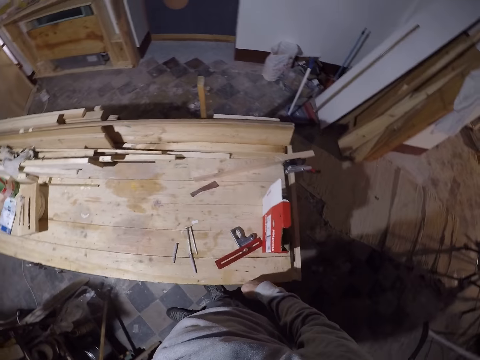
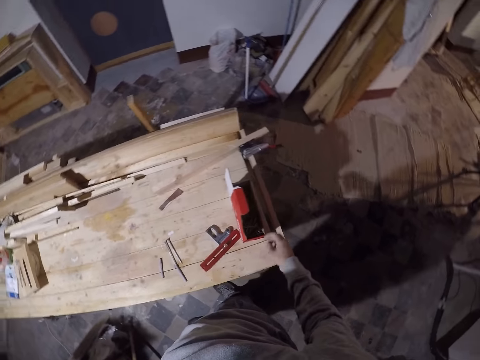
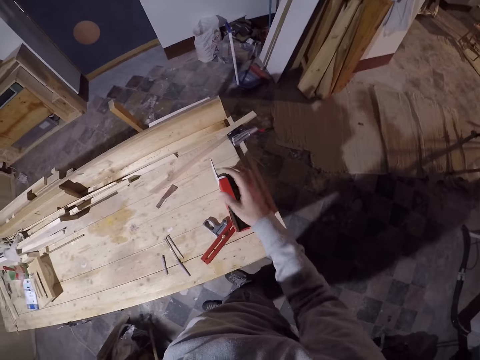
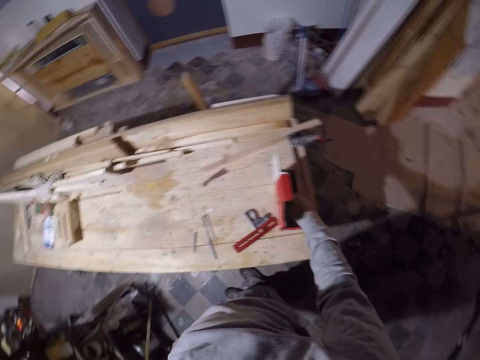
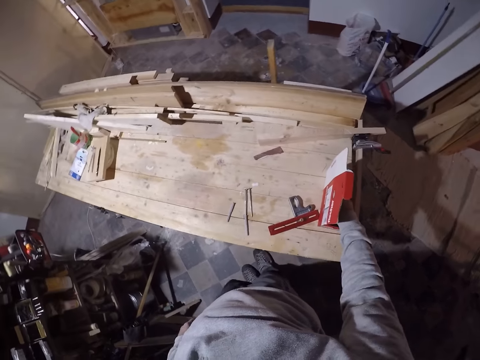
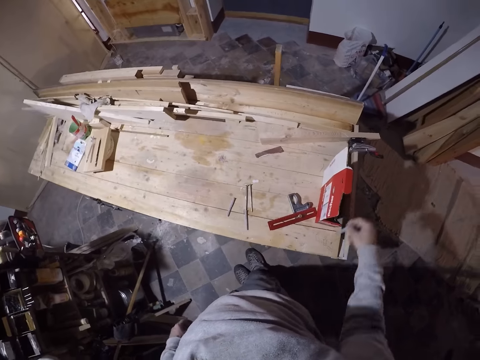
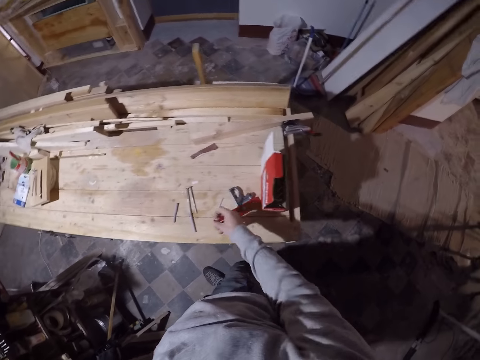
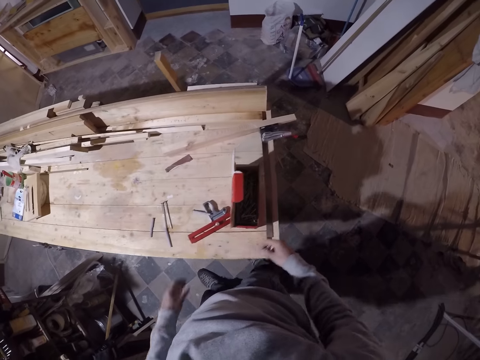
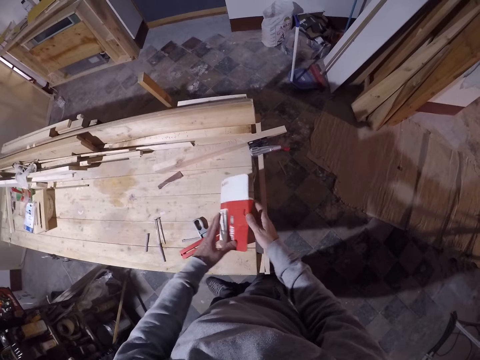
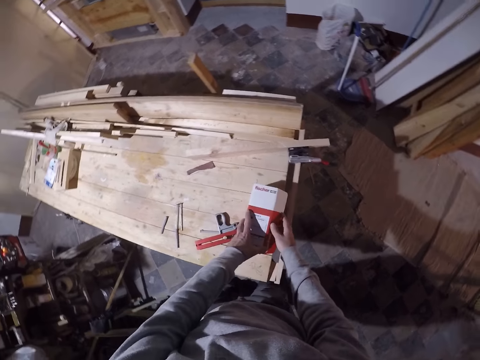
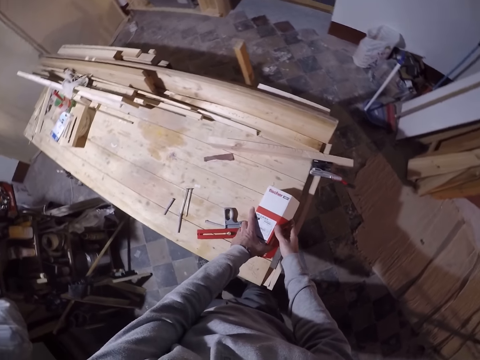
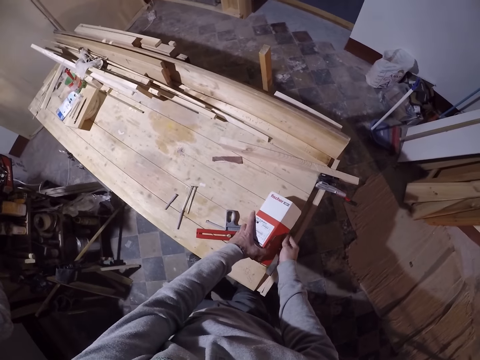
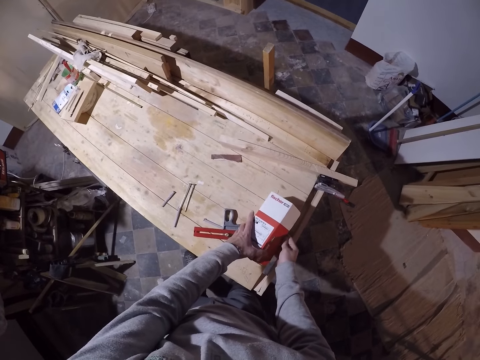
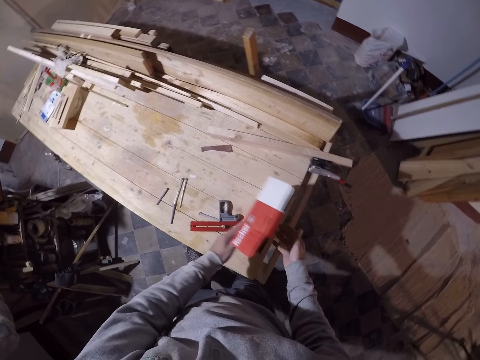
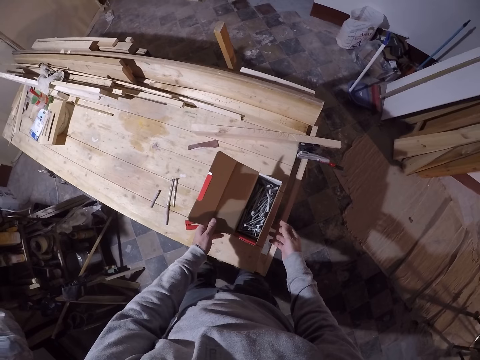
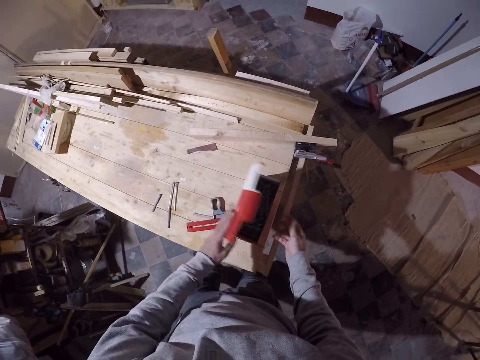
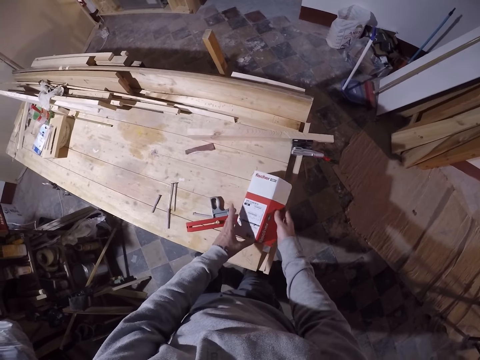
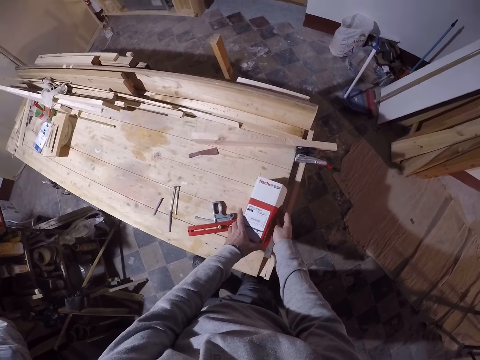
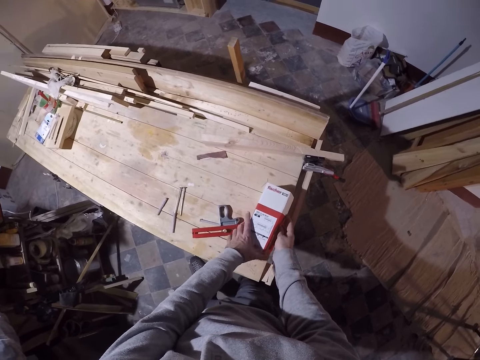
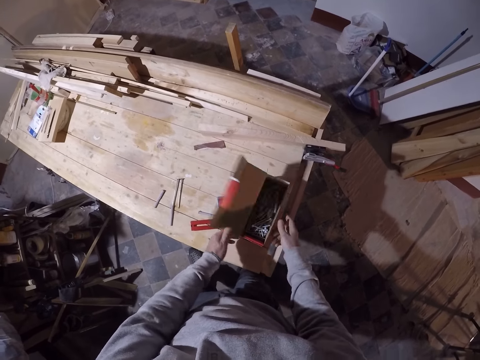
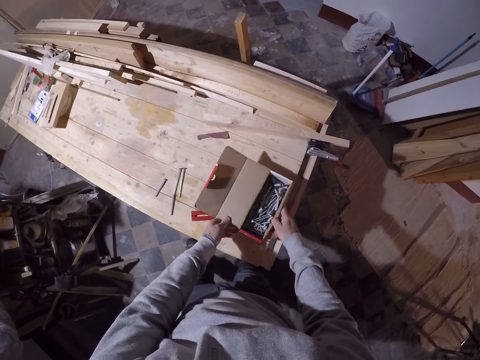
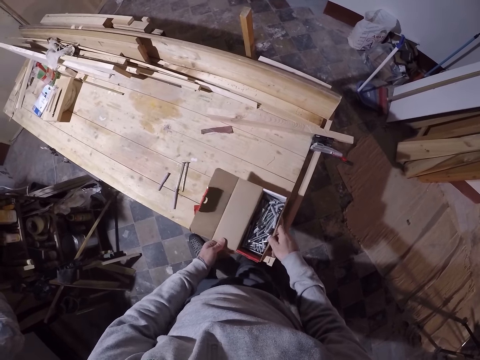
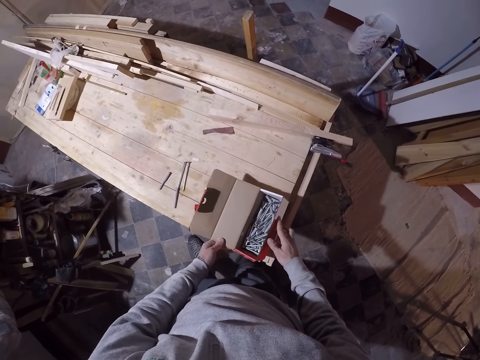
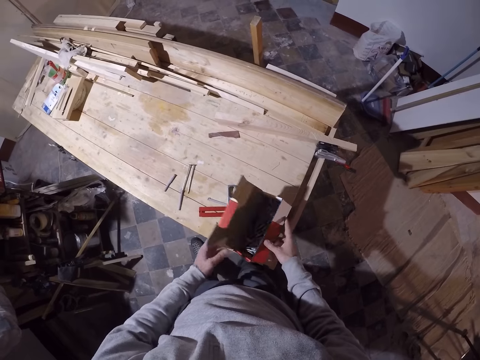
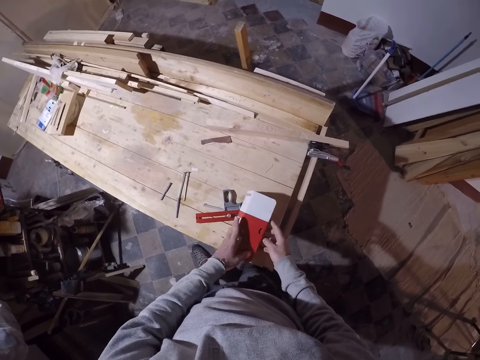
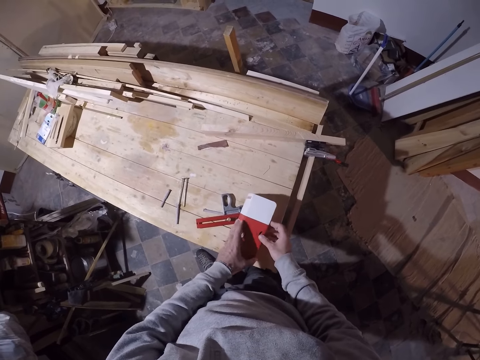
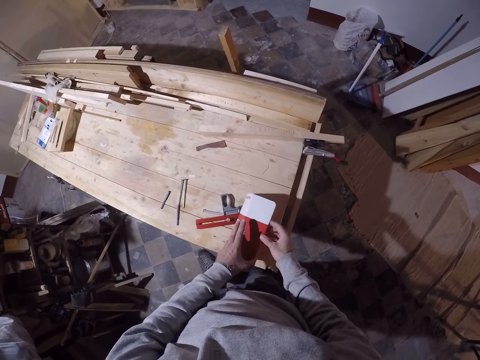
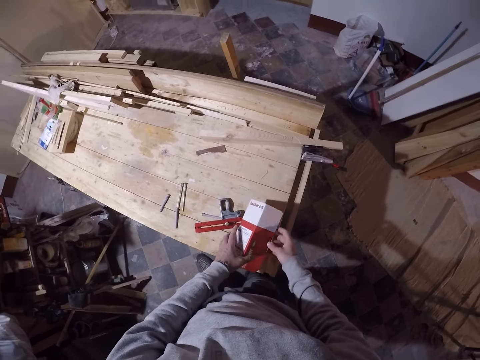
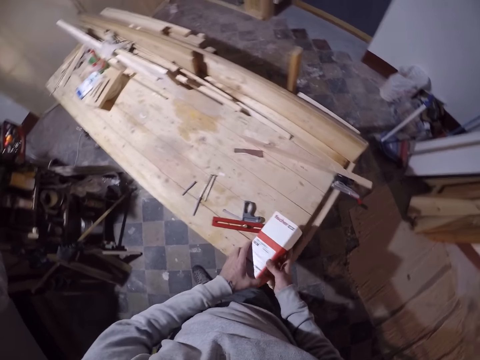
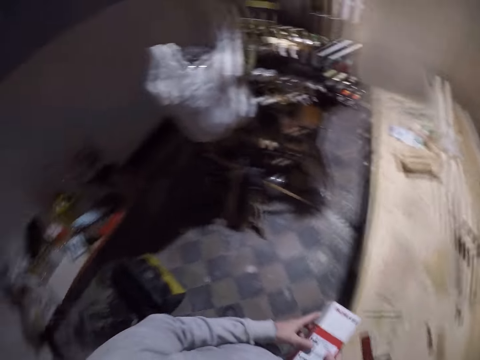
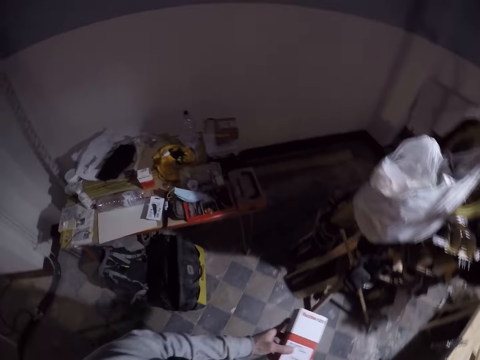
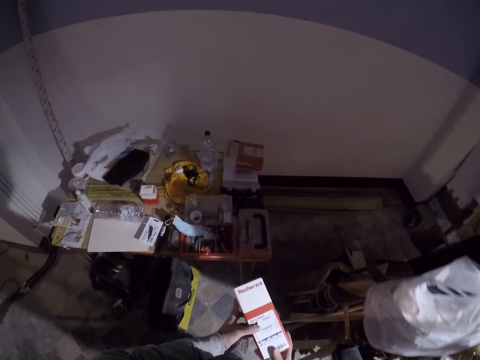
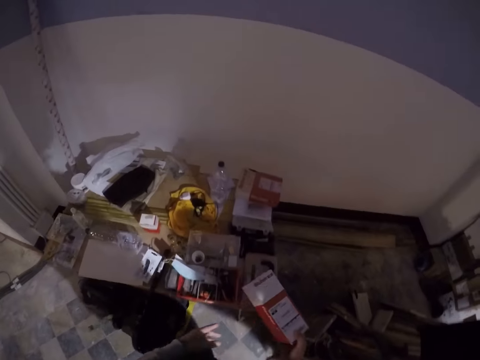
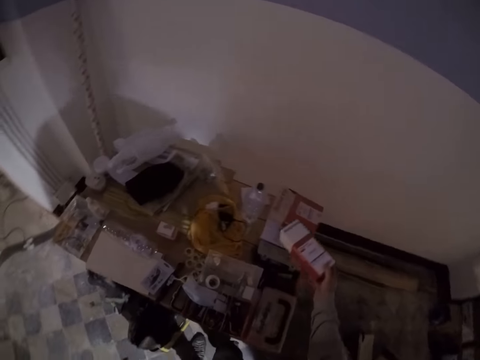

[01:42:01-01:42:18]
The camera wearer picks a drill bit cover from the cover with his right hand. He drops the drill bit cover on the table with his right hand. He closes the carton or box of the drill bit cover with both hands. He opens the carton of the drill bit cover with his left hand. He closes the carton of the drill bit cover with both hands. He opens the carton of the drill bit cover with his left hand. He looks in the box of drill bits. He moves the drill bit cover on the table with both hands. He closes the carton of the drill bit cover with both hands. He picks the carton of the drill bit cover on the table with both hands. He walks in a workshop.

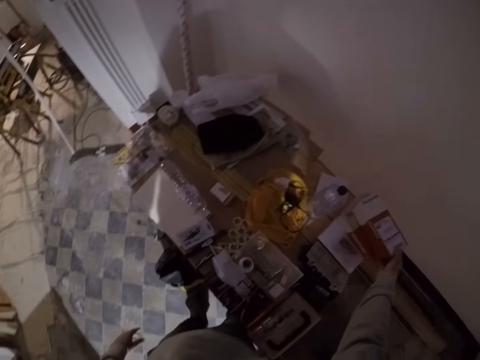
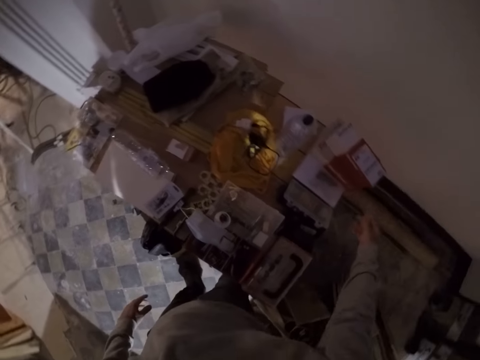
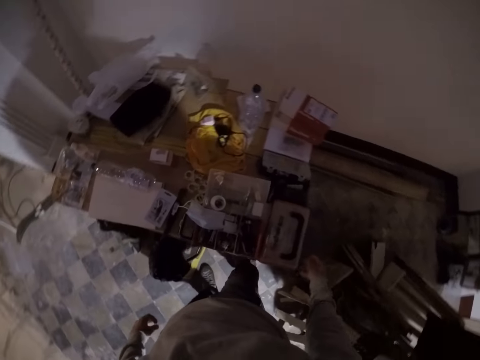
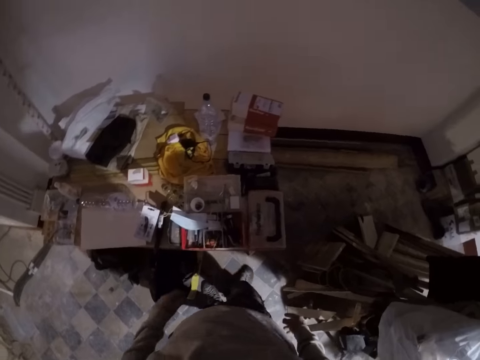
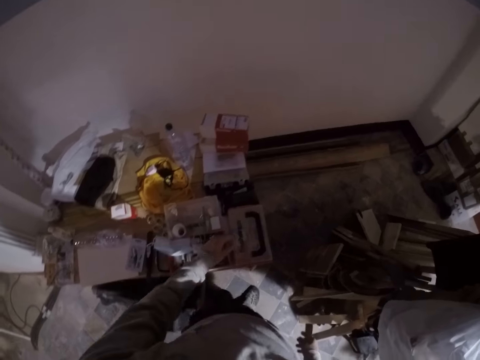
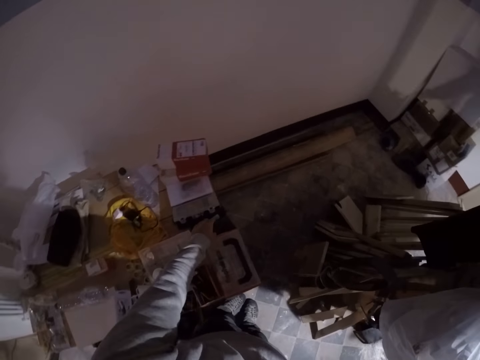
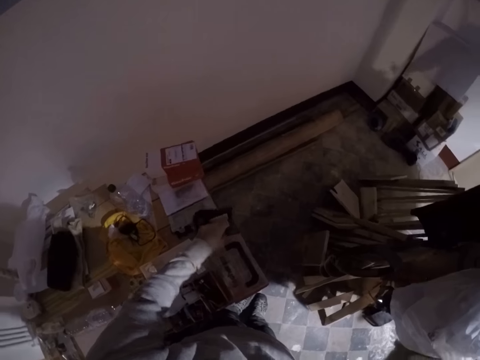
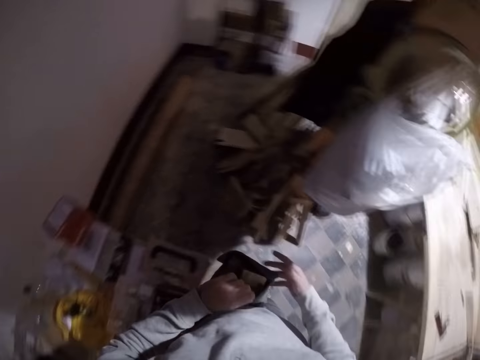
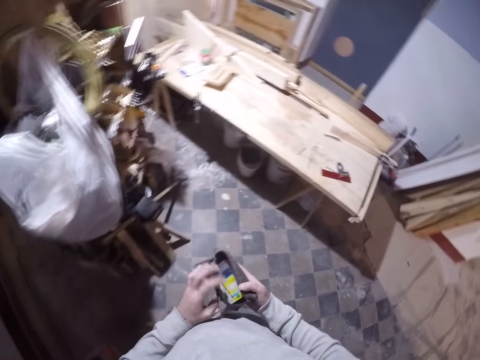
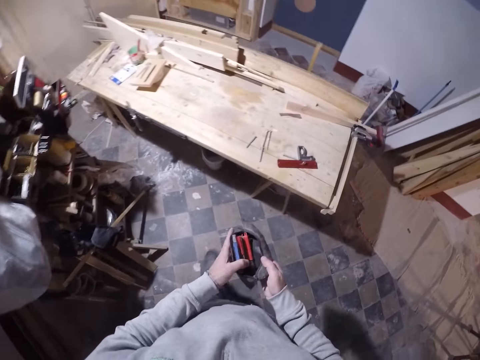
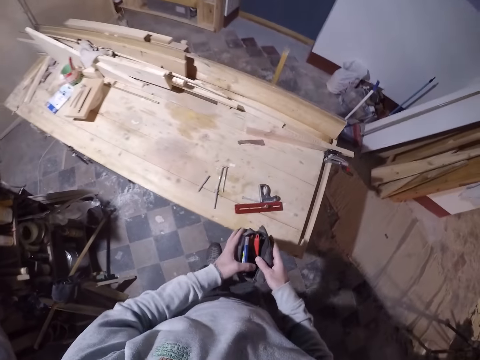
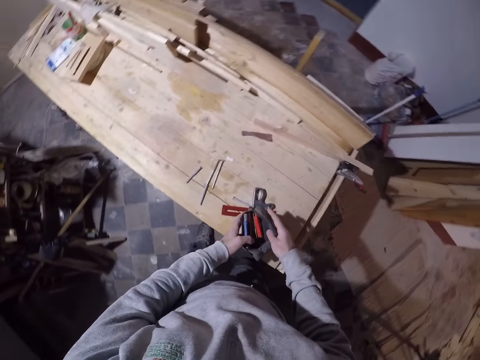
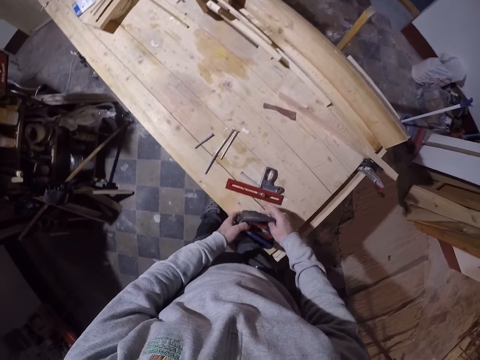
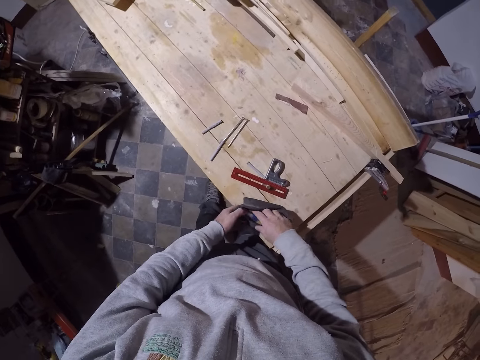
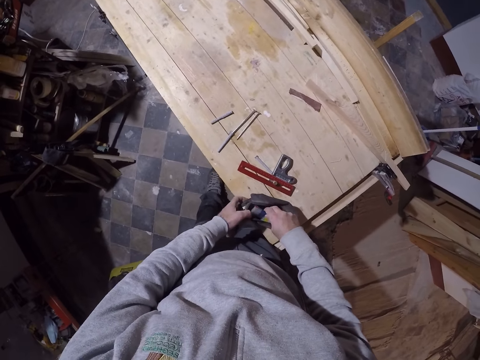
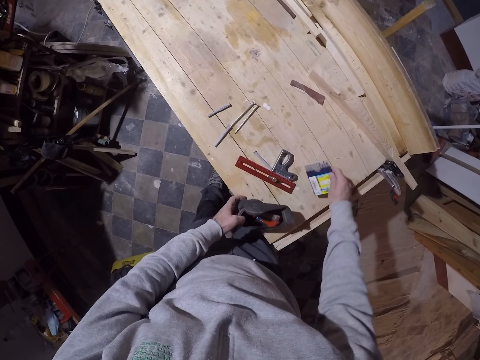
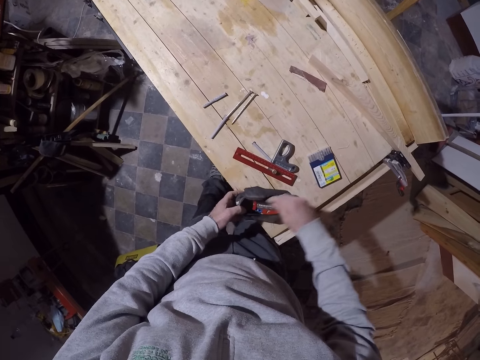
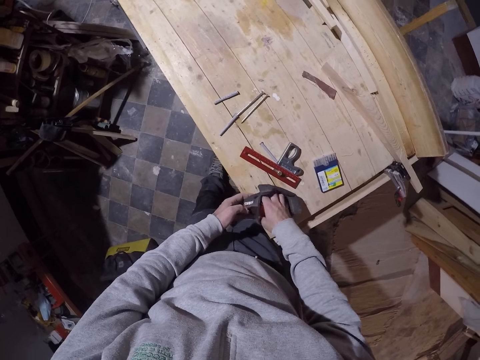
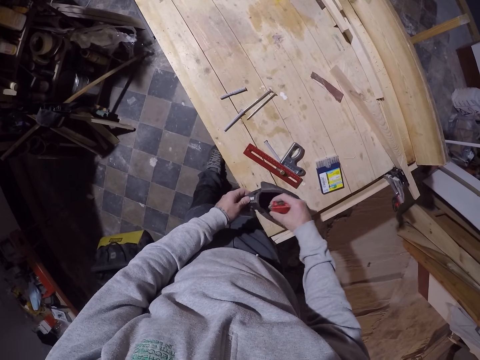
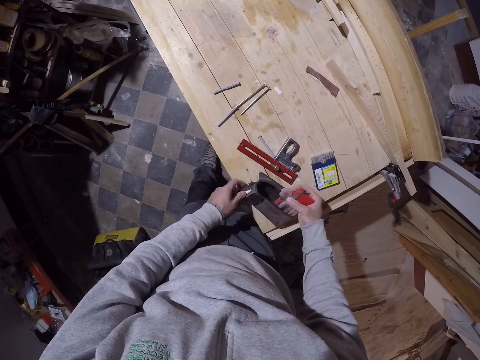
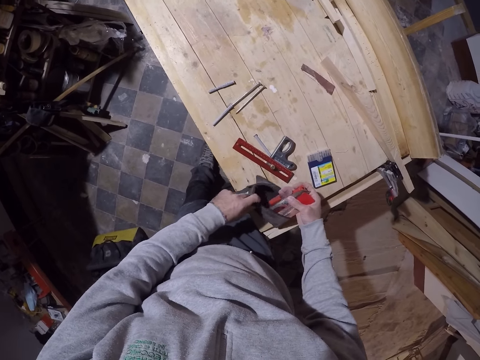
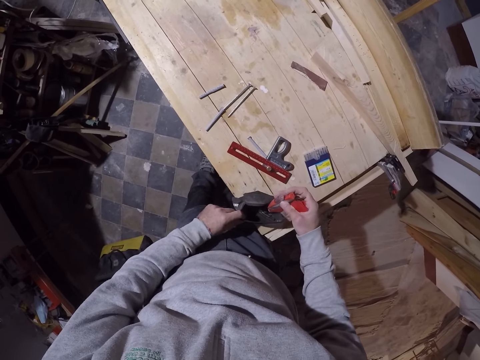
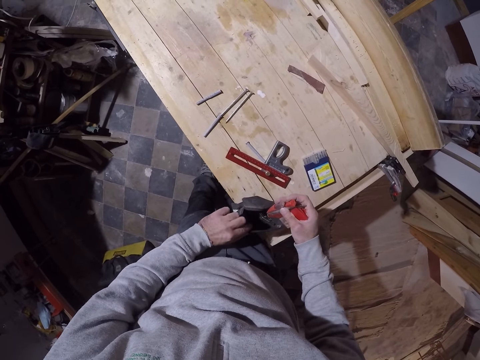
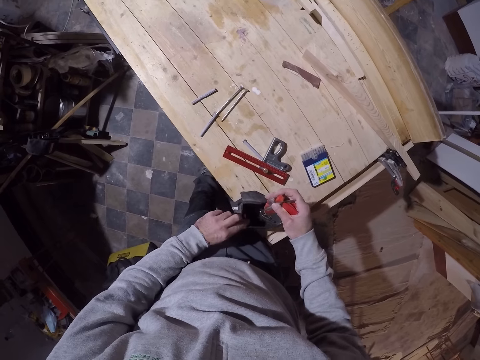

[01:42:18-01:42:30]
The camera wearer drops the carton of the drill bit cover on the table with his right hand. He looks around. He picks a purse or bag on the table with his left hand. He walks in a workshop. He holds the purse with both hands. He drops the purse on the work table with both hands. He picks the bag of drill bits. He searches in the bag of drill bits. He picks a pack of nails or packet of drill bits from the purse with his right hand. He drops the pack of nails on the work table with his right hand. He removes a bunch of drill bits in the bag. He picks the pack of nails from the purse with his right hand.
